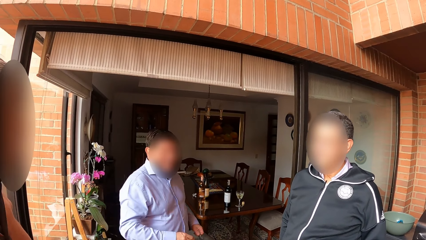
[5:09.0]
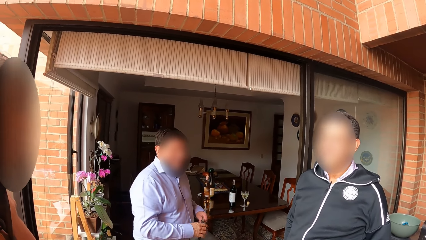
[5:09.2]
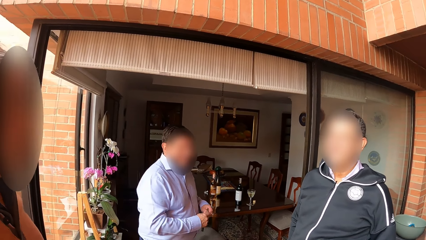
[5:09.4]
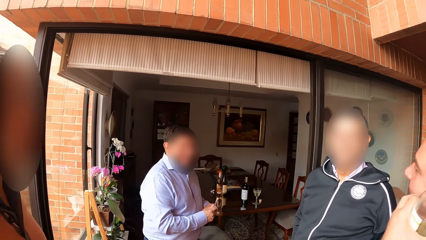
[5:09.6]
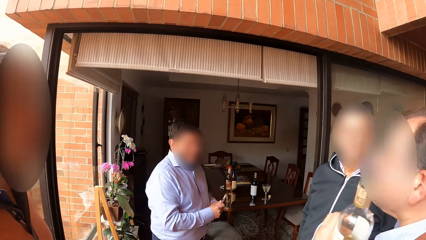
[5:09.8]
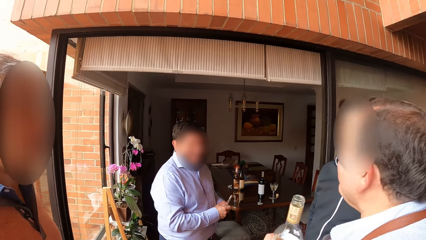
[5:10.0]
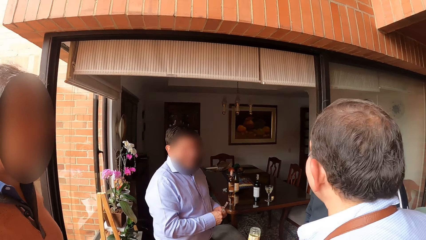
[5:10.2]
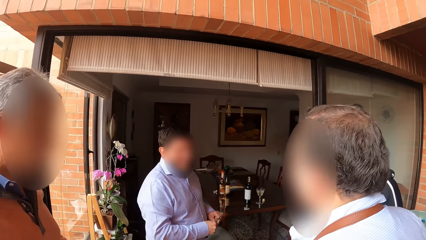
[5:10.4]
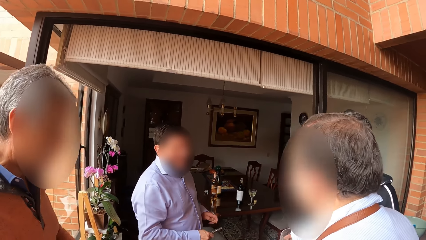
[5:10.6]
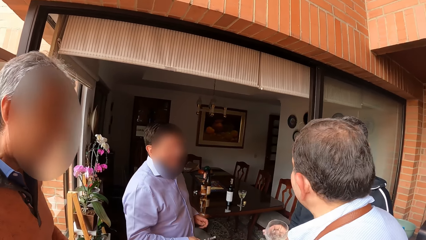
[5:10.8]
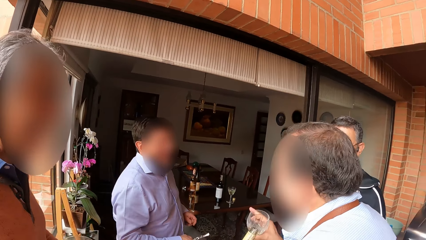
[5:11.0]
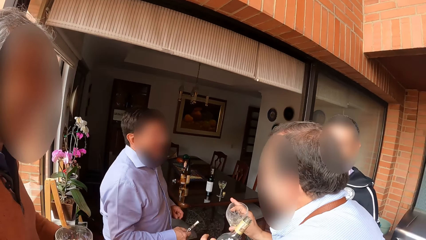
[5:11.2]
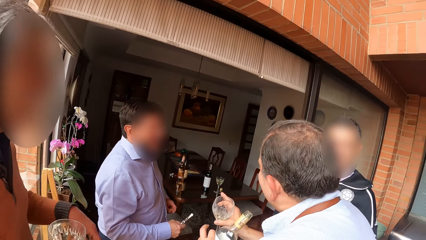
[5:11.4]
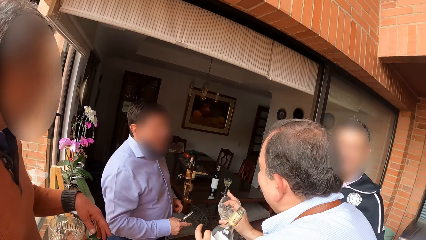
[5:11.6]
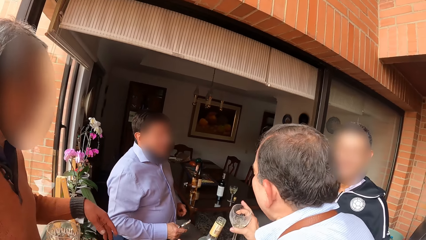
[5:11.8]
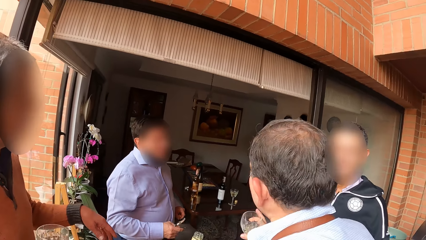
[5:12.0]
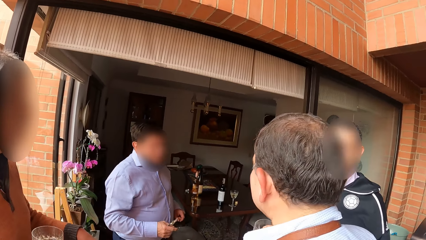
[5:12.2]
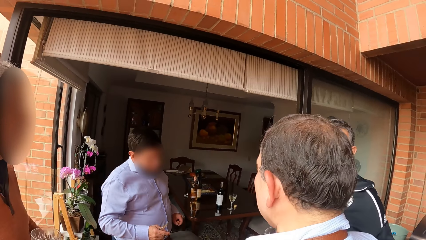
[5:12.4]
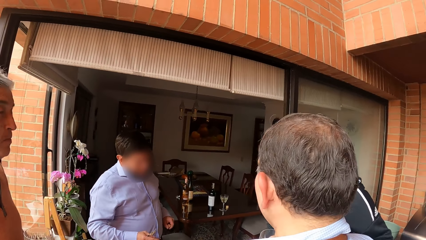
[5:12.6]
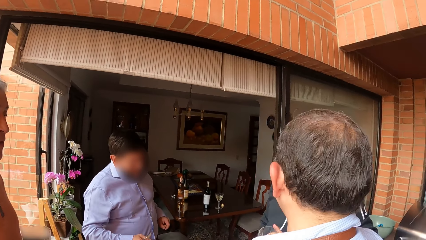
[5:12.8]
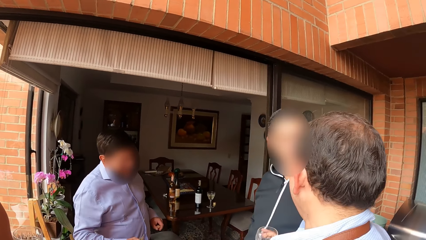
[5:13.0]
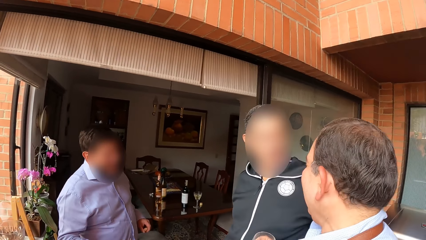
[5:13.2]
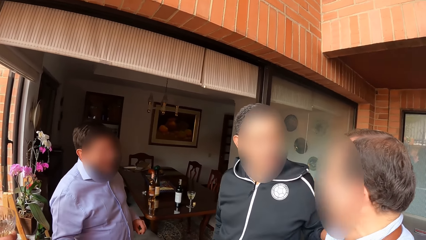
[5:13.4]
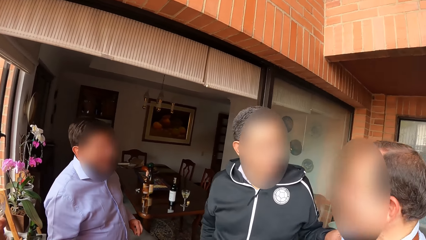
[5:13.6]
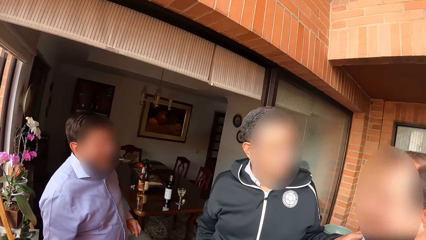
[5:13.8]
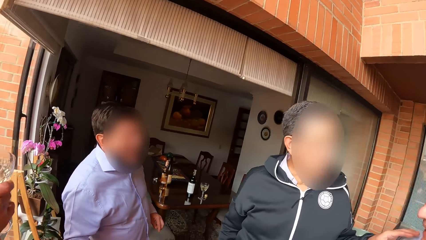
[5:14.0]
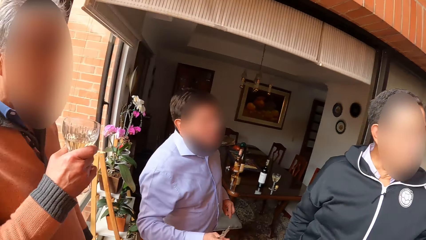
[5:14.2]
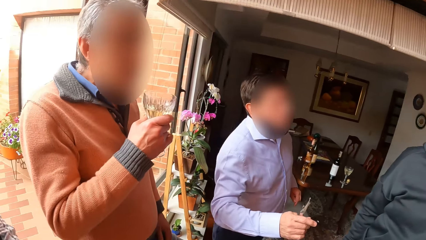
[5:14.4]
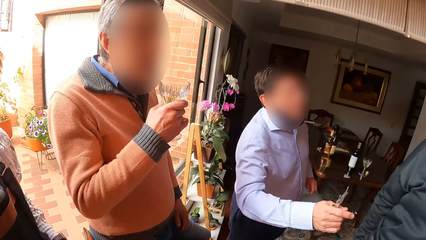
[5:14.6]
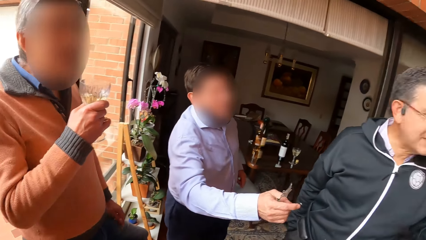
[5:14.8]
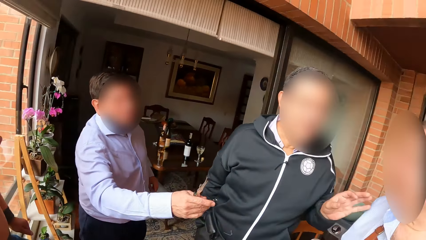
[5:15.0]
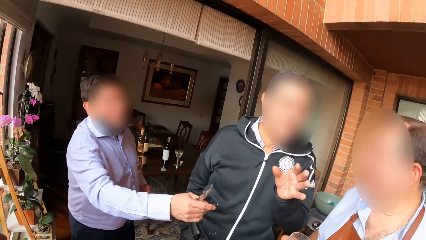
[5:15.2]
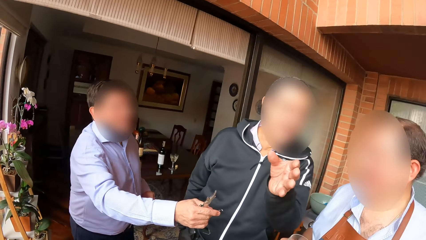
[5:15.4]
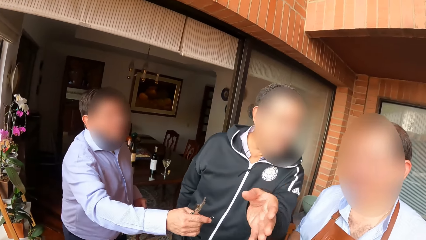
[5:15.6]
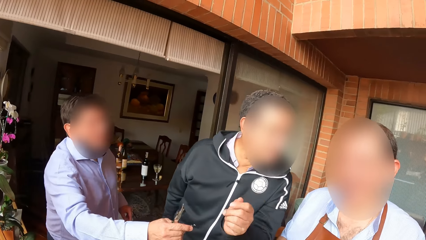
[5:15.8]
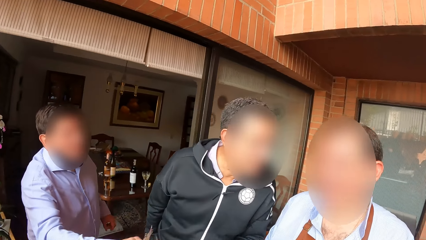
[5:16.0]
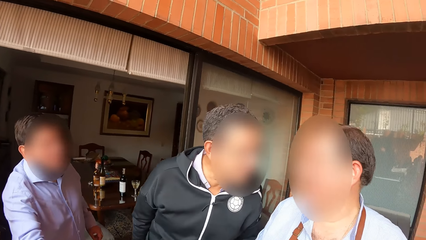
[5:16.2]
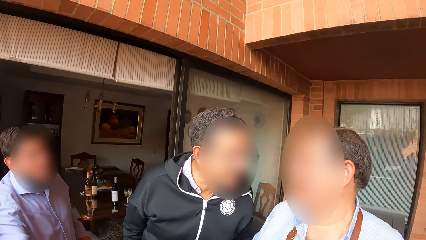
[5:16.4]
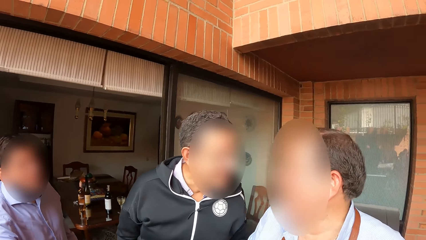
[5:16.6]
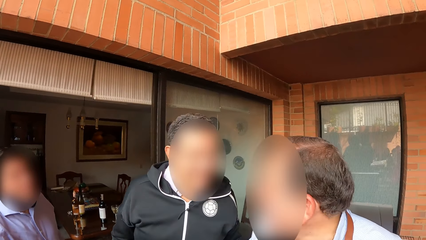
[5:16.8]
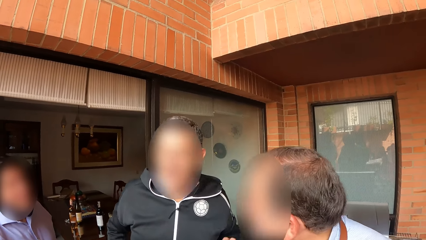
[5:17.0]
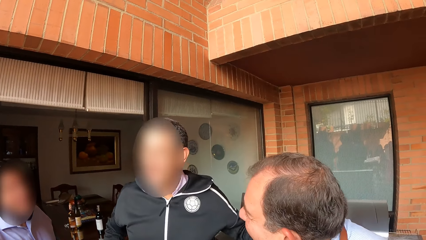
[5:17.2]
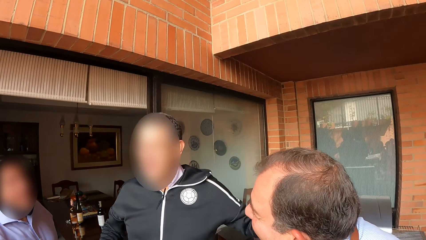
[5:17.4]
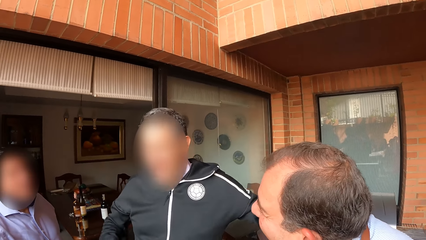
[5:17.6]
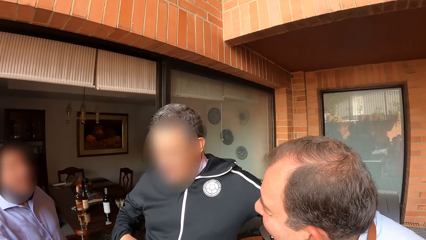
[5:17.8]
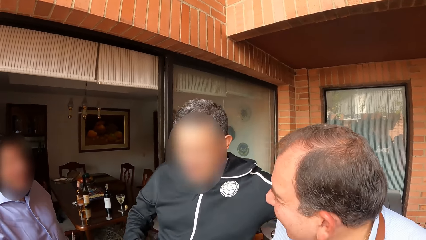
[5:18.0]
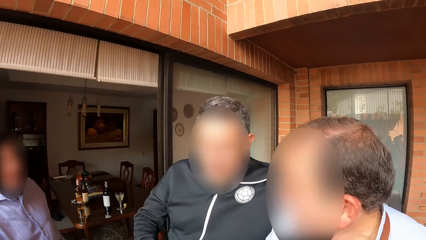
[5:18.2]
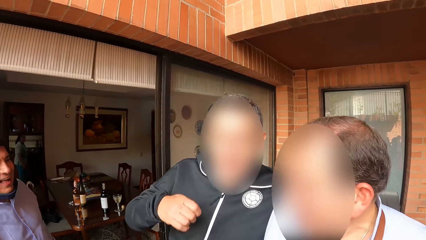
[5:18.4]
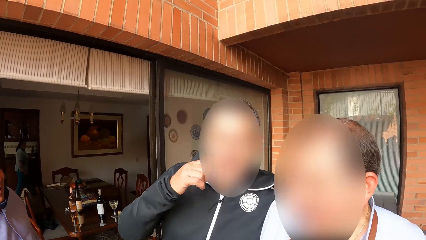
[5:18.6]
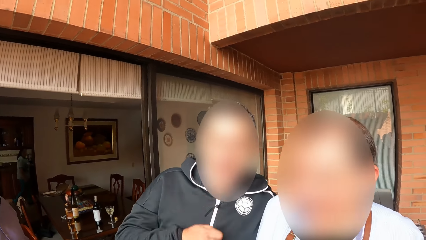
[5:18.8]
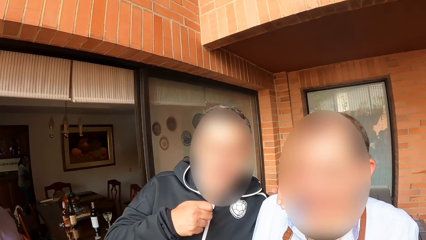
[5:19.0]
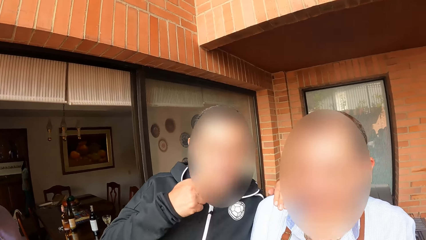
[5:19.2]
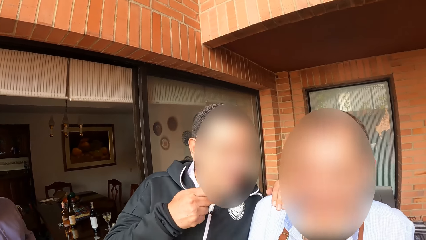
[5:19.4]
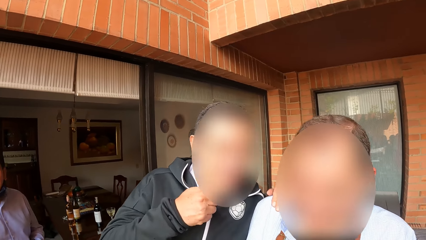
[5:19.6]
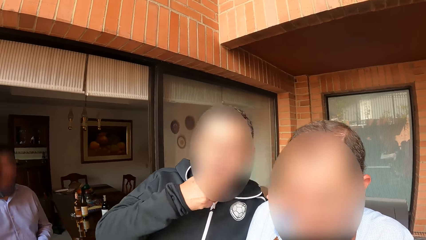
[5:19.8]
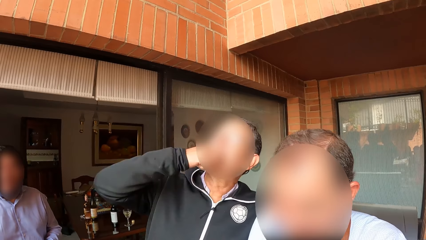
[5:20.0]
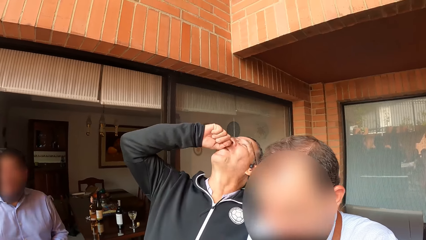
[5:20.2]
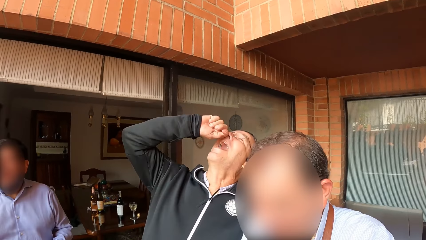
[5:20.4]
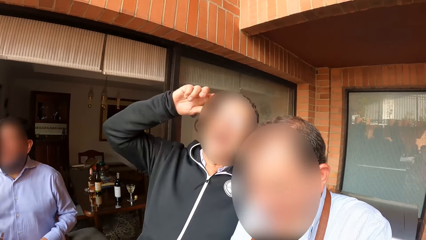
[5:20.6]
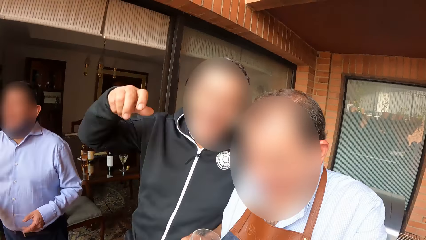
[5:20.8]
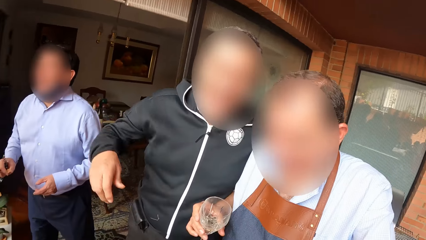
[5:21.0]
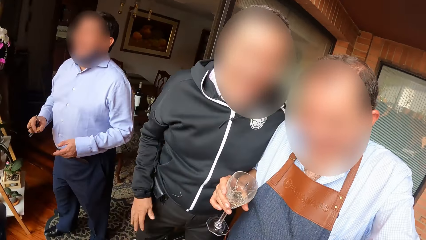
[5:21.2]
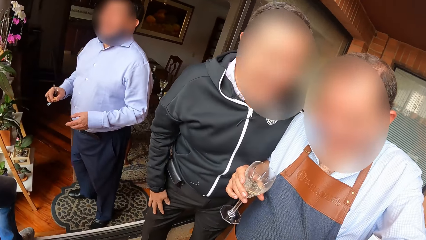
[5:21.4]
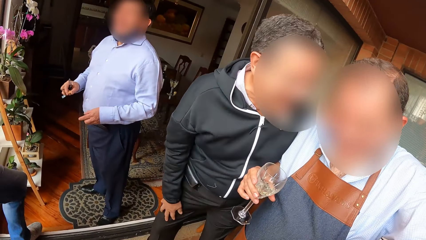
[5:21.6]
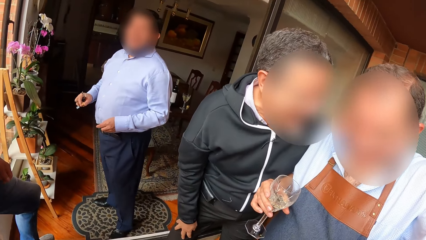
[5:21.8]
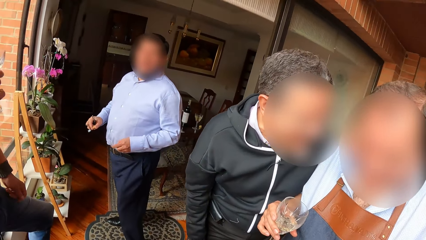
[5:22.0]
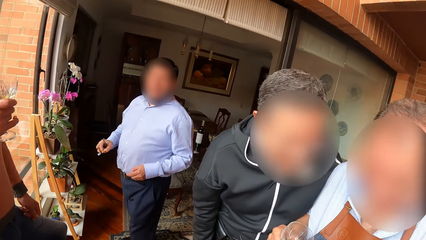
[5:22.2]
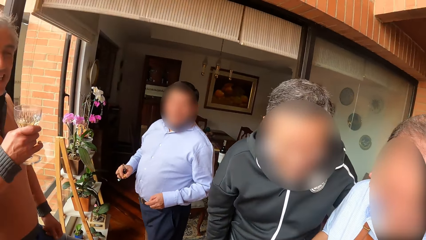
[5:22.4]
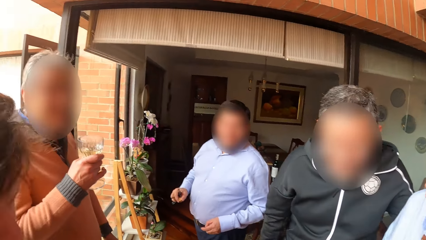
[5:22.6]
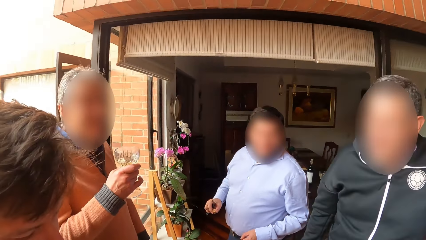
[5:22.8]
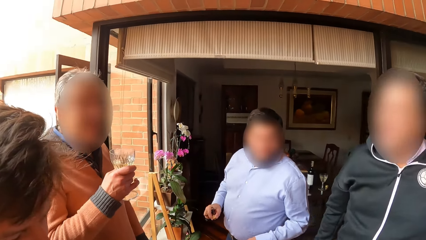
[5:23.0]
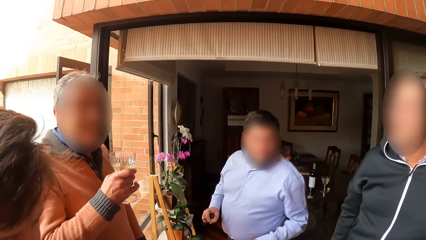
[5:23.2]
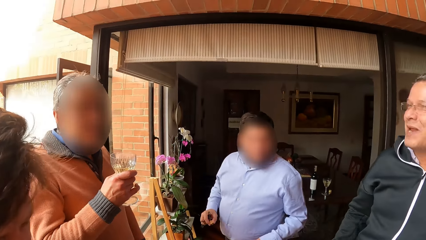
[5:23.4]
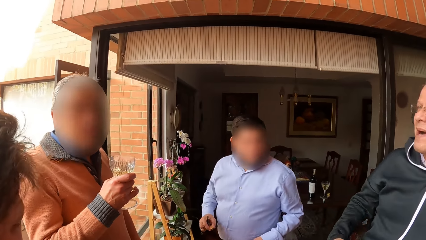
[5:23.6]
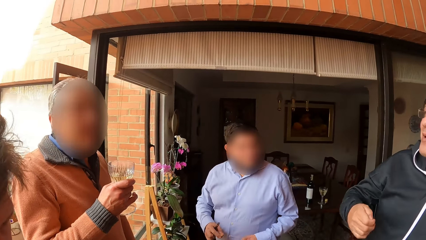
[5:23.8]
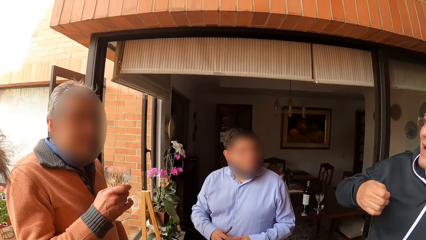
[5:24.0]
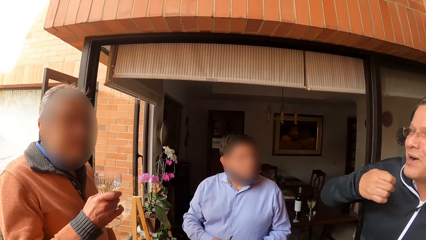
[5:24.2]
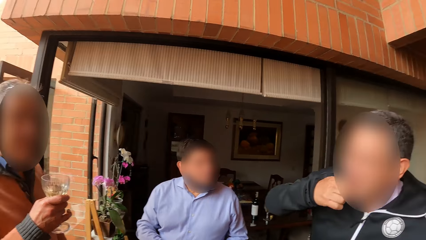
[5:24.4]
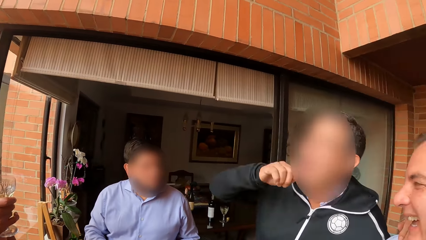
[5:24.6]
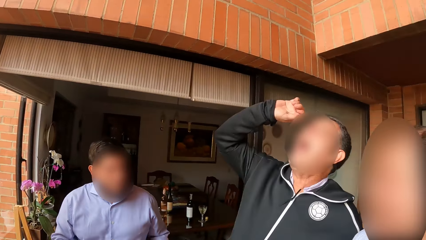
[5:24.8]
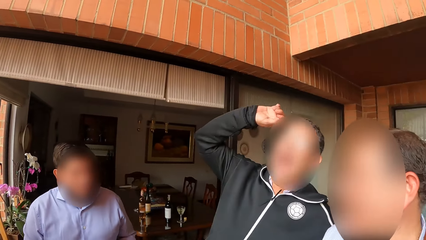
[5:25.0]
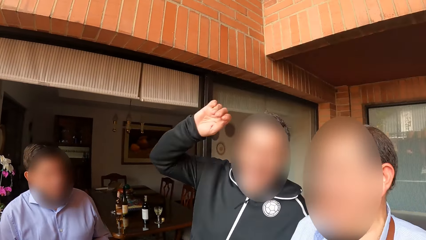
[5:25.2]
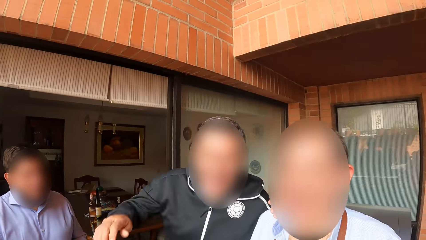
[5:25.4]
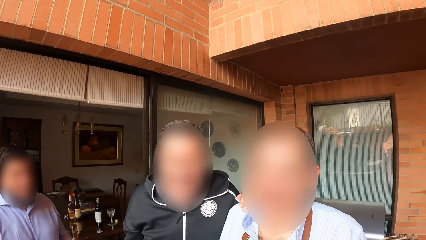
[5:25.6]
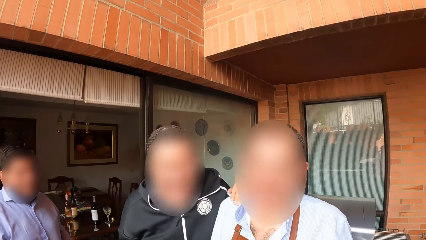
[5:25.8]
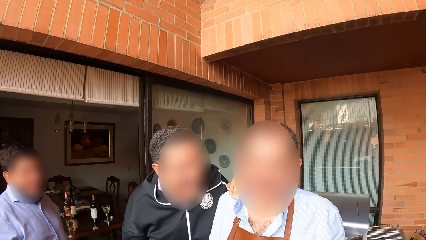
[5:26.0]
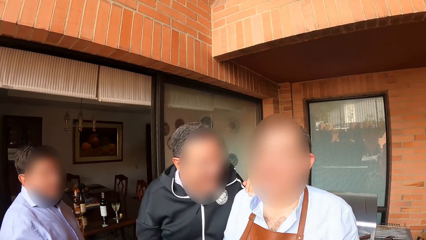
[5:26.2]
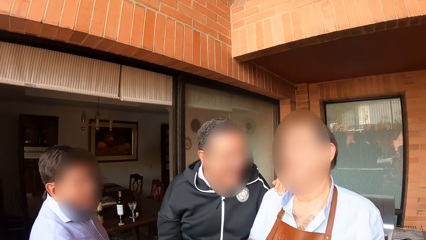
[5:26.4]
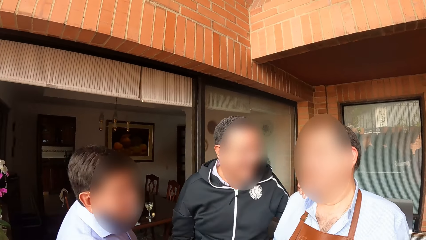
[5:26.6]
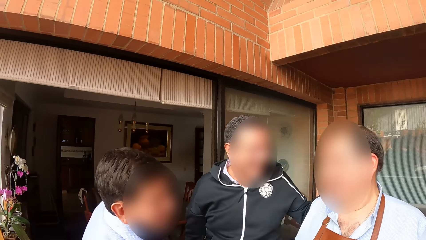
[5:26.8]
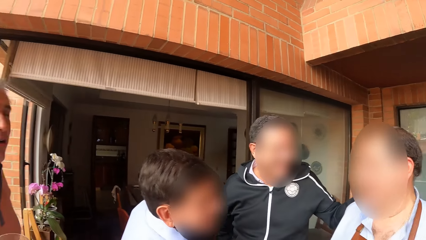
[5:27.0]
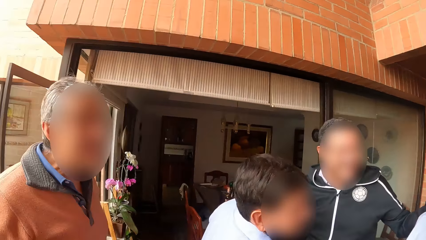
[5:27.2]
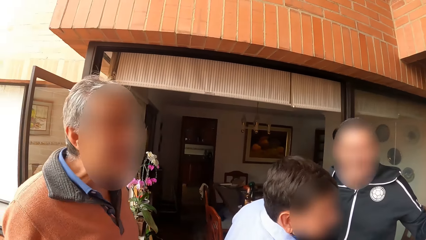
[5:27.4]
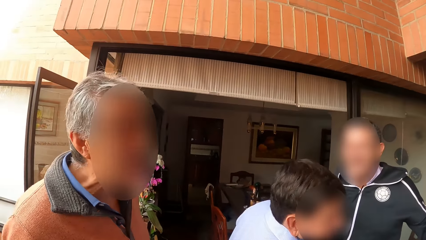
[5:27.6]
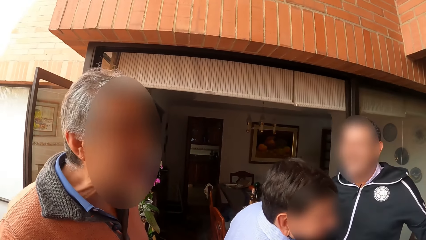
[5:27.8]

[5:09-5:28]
A man passes the wine opener in his left hand to his right hand. Another man converses with the other men. Another man places his left hand on the shoulder of another man. The camera wearer converses with the men. The man places his left hand on the shoulder of the other man again.
